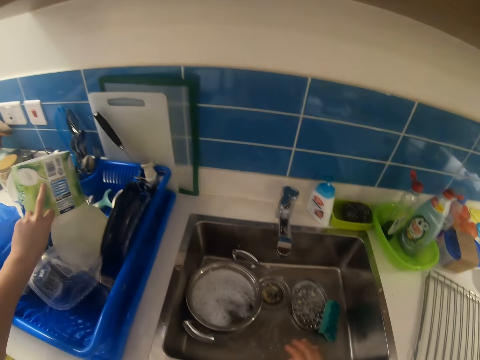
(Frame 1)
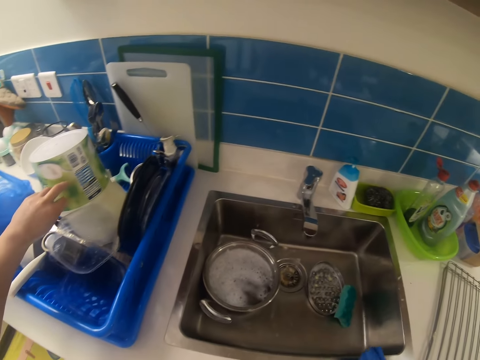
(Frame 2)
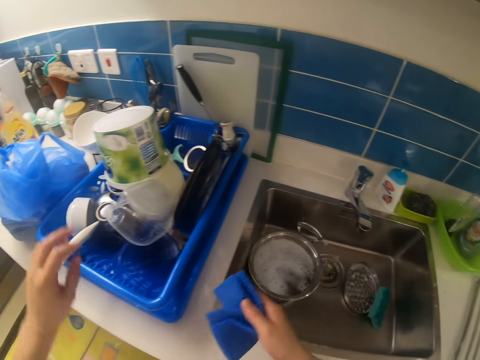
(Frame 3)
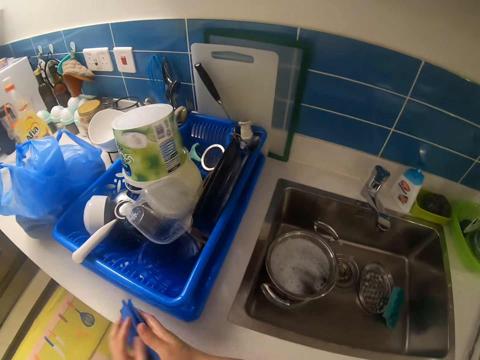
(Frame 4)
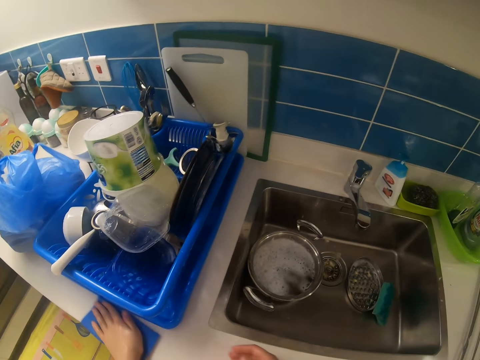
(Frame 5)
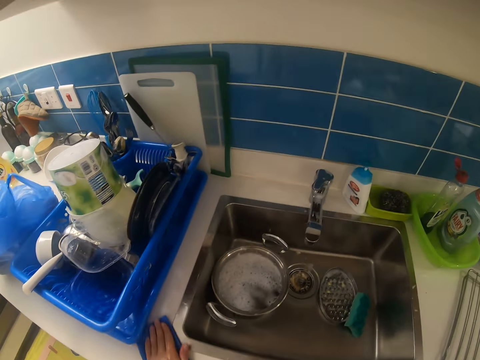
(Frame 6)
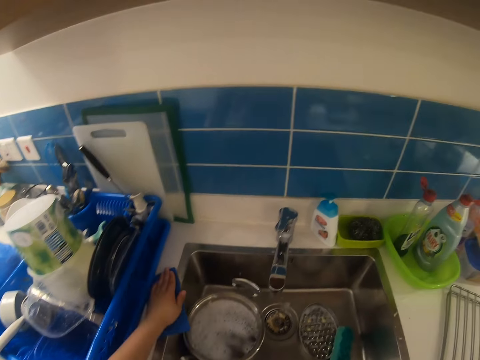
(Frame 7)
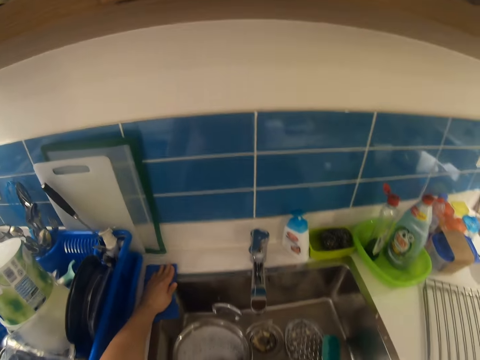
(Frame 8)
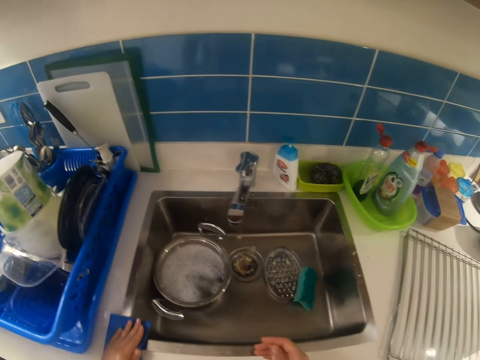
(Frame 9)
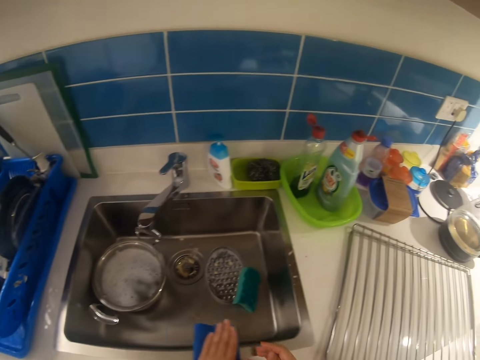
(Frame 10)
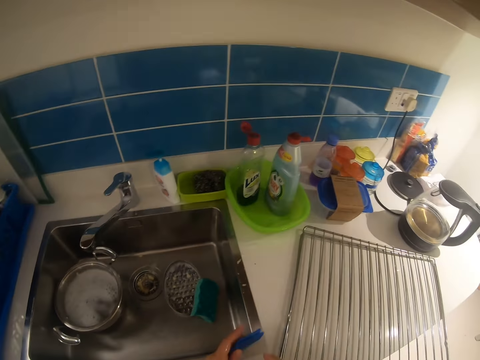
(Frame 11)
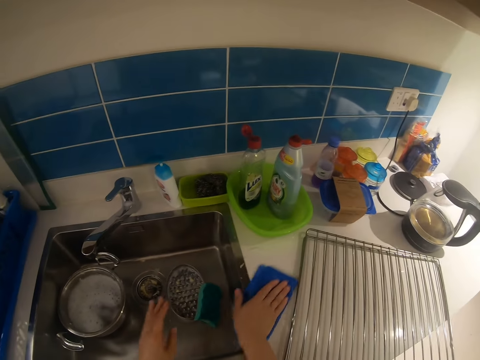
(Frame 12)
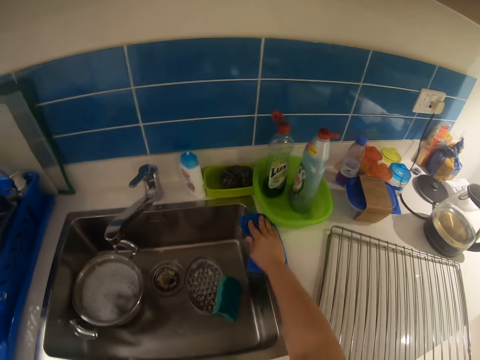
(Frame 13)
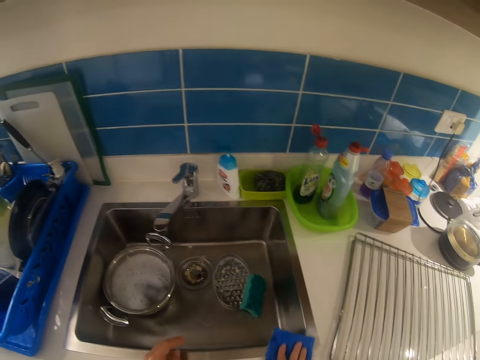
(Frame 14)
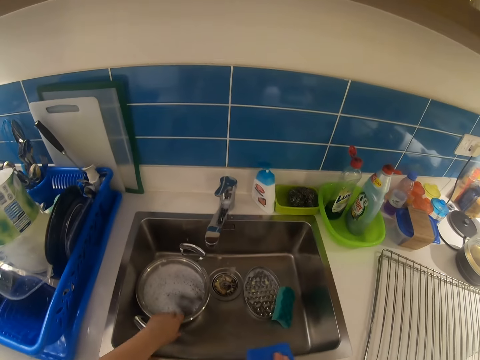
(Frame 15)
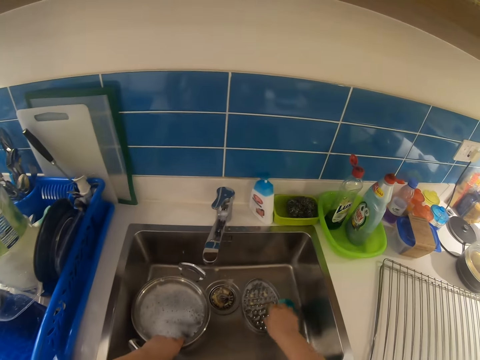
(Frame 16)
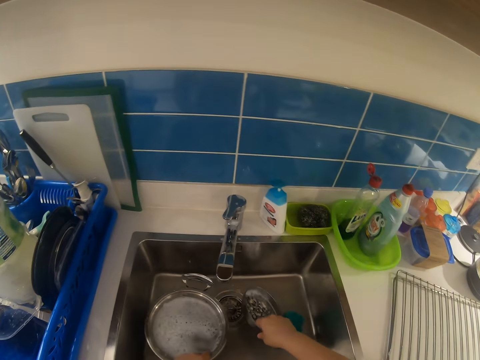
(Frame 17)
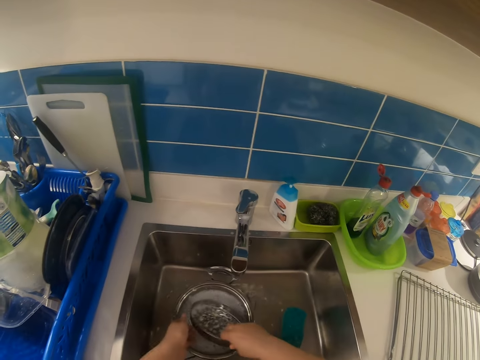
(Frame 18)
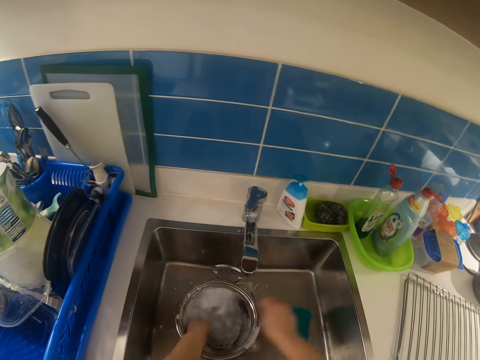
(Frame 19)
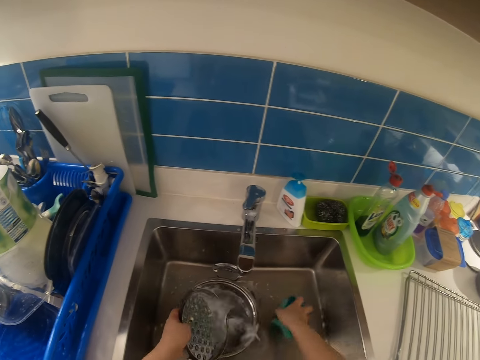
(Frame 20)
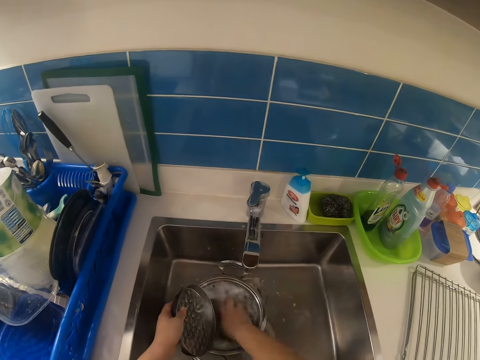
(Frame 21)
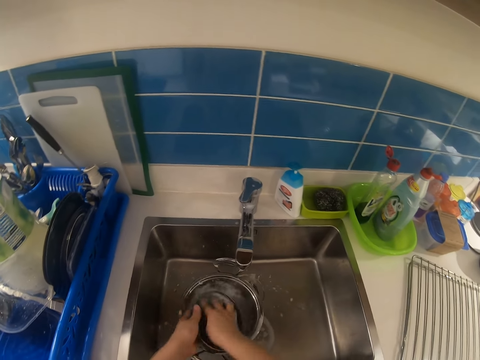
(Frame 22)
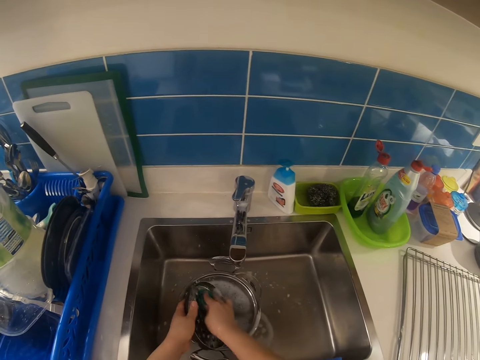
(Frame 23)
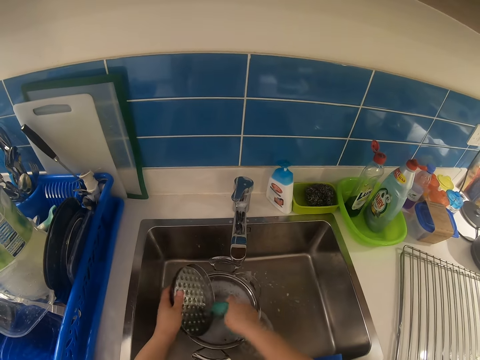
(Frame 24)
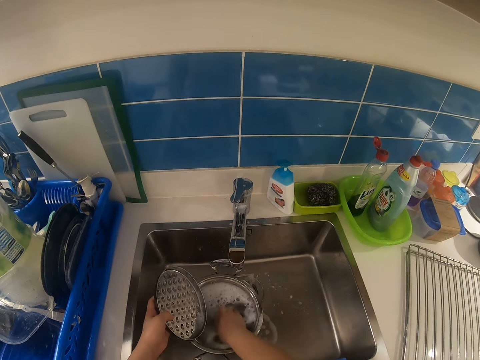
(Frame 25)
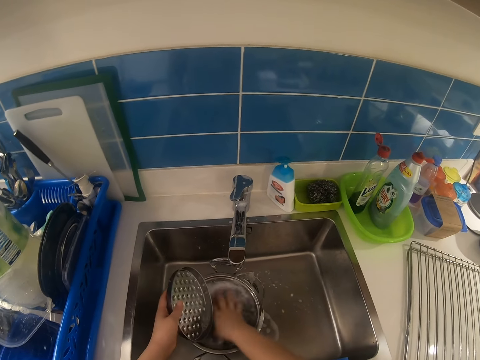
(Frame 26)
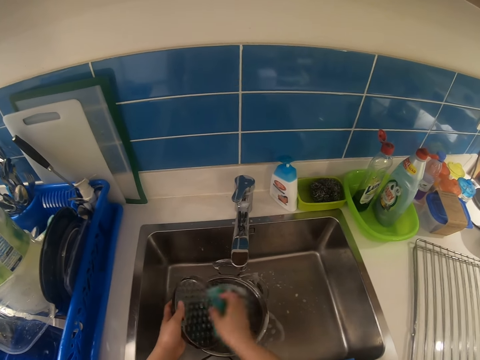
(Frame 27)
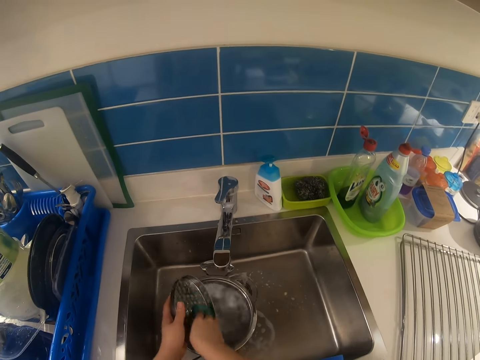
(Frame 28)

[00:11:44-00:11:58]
The camera wearer picks up a towel from the kitchen countertop with the right hand. He passes the towel from his right hand to his left hand. He cleans the surface of the kitchen countertop with the towel with his left hand. He passes the towel from his left hand to his right hand. He cleans the surface of the kitchen countertop with the towel with his right hand. He drops the towel on the kitchen countertop with the right hand. He moves the pot. He picks up the sieve in the sink with the right hand. He transfers the sieve to his left hand. He puts the sieve in water. He picks up the sponge in the sink with the right hand. He dips the sponge in water. He washes the sieve with the sponge with both hands. He dips the sponge in water and cleans the sieve with the sponge.

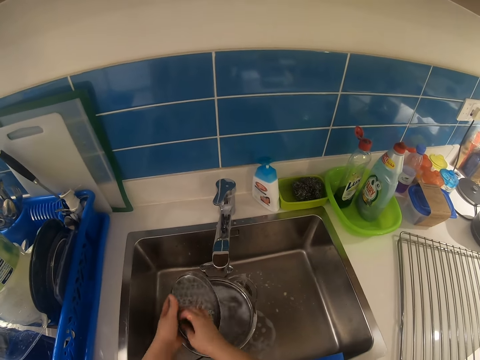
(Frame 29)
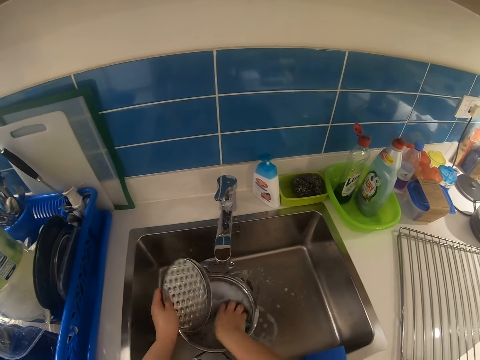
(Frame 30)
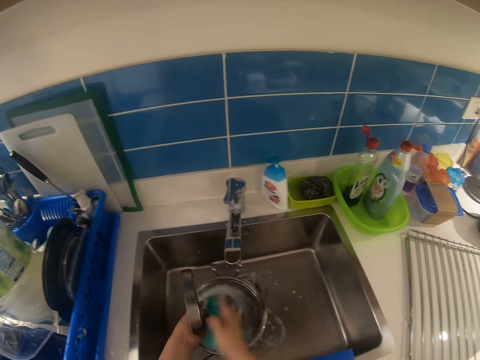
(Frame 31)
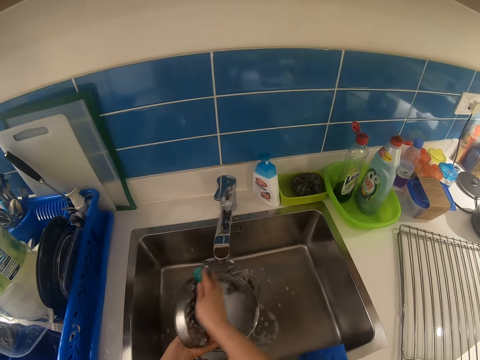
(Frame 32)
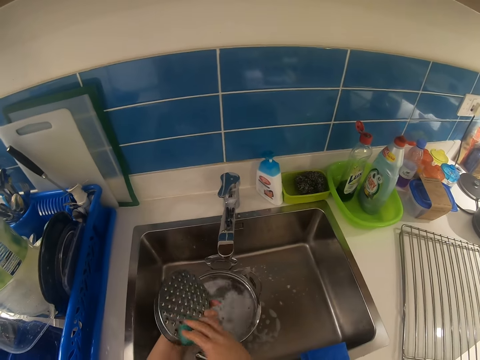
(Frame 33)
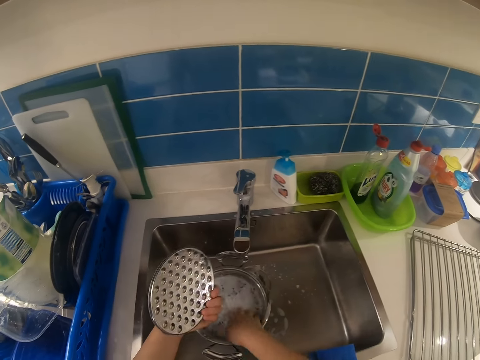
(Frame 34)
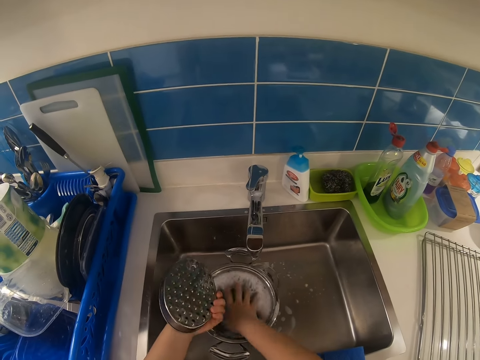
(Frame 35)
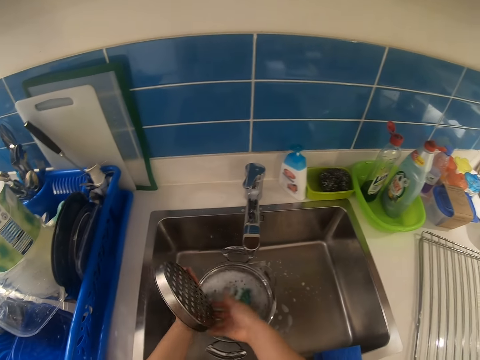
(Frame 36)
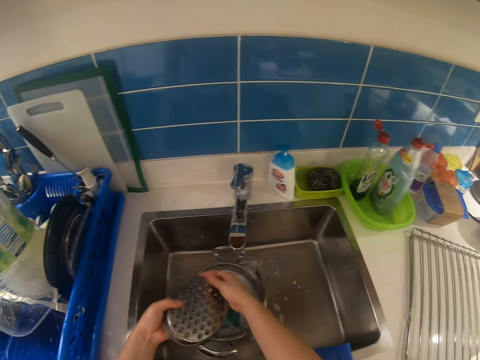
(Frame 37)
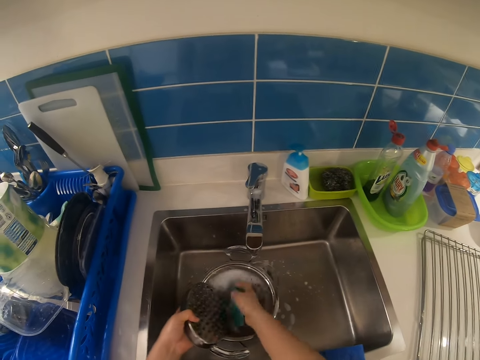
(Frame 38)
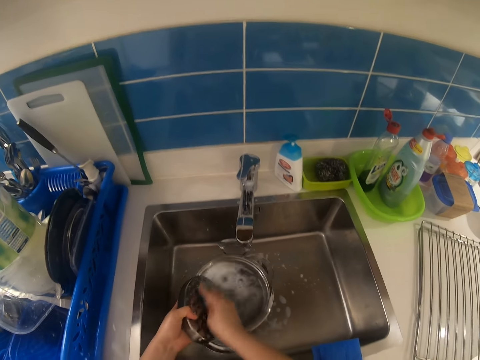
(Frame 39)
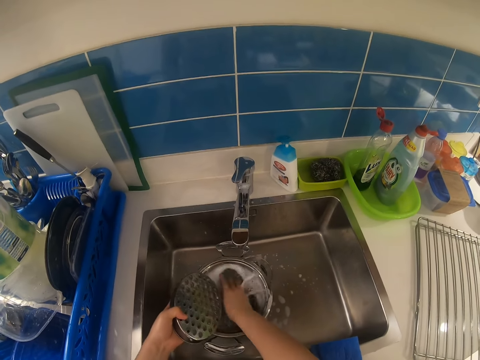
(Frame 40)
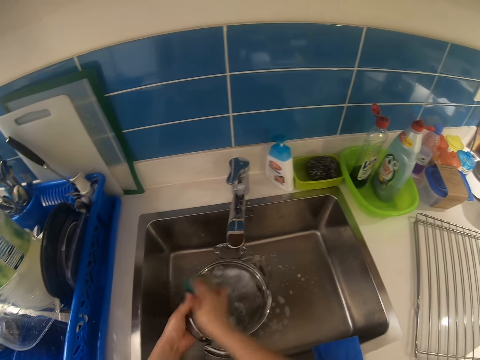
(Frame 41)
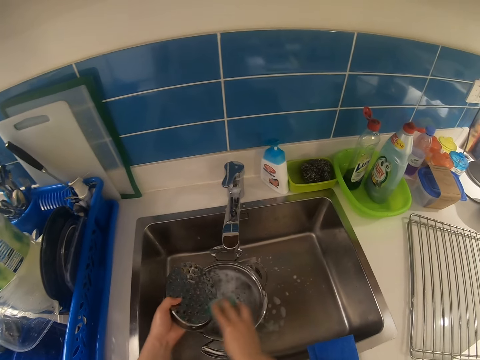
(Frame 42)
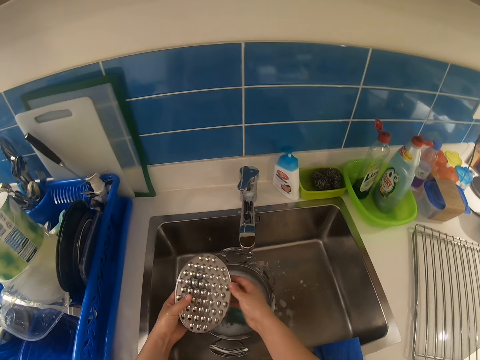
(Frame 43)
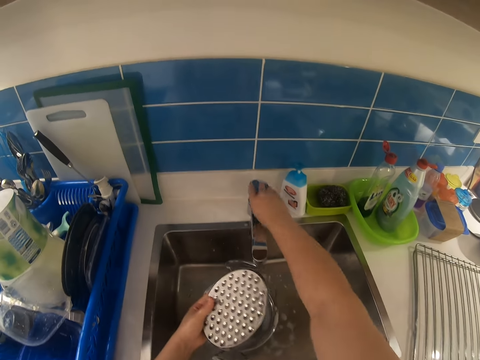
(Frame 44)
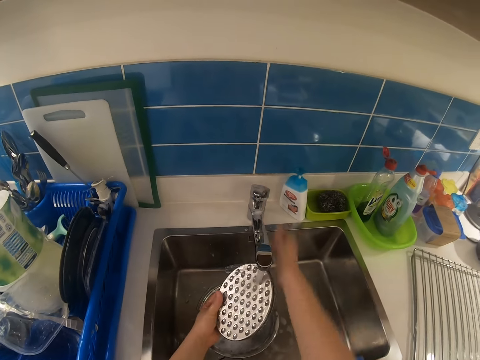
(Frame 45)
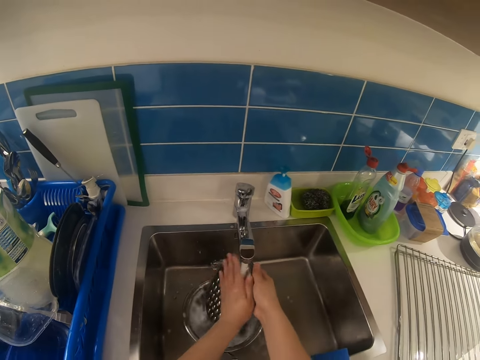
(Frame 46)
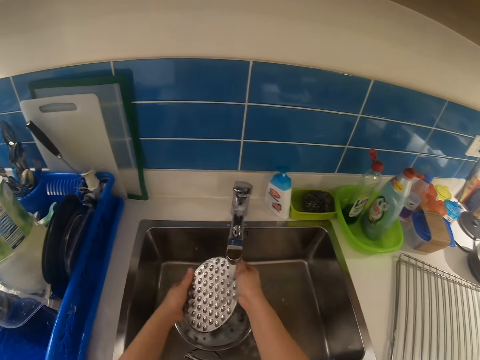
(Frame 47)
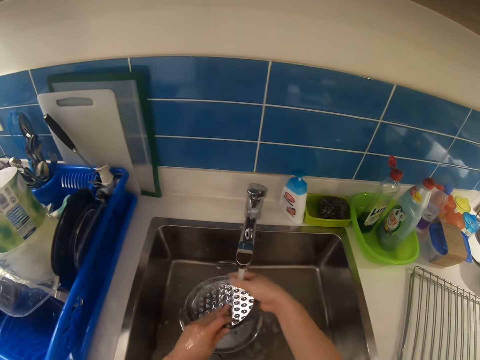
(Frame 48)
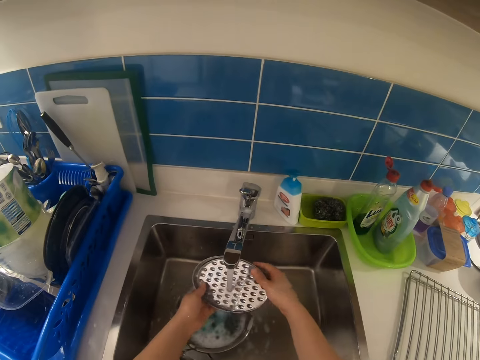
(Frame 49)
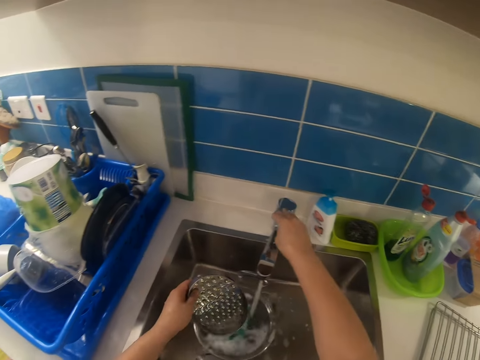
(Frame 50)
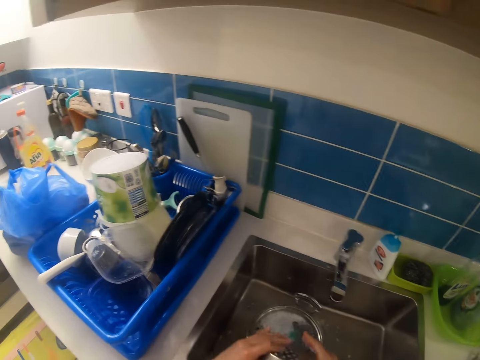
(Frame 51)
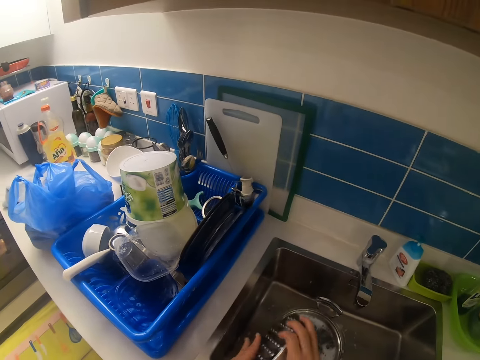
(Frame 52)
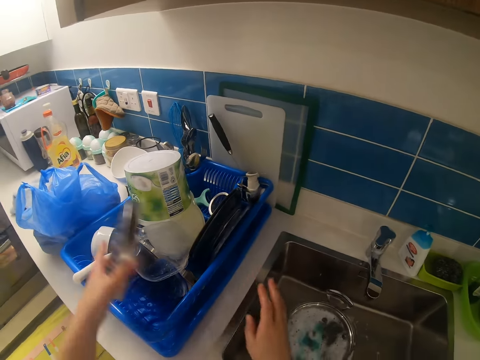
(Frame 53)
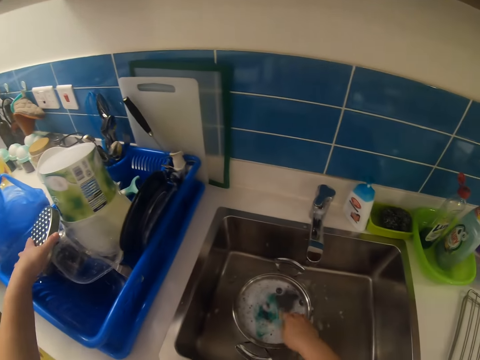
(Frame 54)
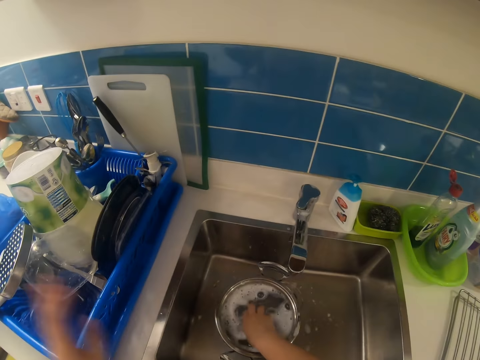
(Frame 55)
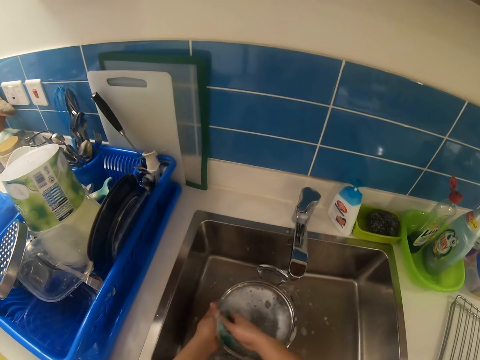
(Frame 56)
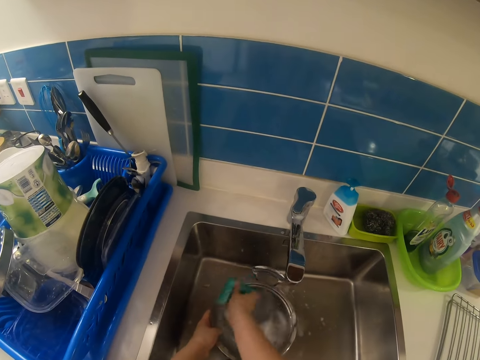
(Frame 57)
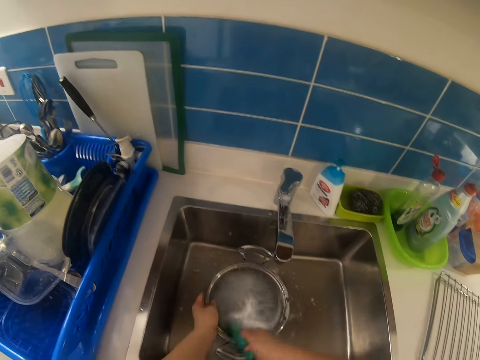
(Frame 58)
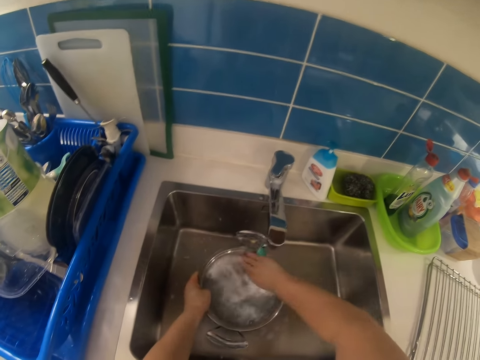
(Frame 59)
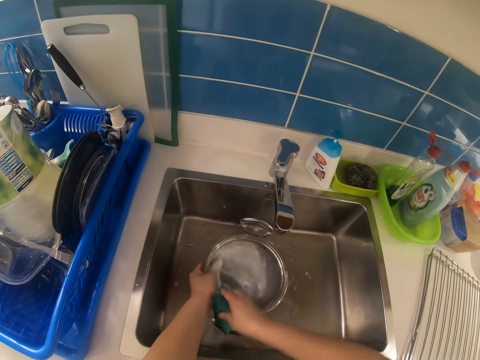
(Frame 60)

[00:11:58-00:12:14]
The camera wearer dips the sponge in water. They clean the sieve with the sponge. They put the sponge in water. They turn the sieve. They pick up the sponge. They clean the sieve with the sponge. They dip the sponge in water. They clean the sieve. They put the sponge in the pot. They open the faucet with the right hand. They rinse the sieve with water with both hands. They turn off the faucet with the right hand. They touch the sieve. They drop the sieve into the plate rack with the left hand. They pick up the sponge. They wash the pot in the sink with the sponge with both hands. They touch the pot.
